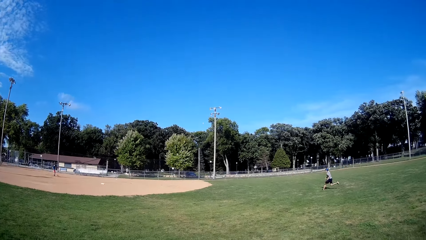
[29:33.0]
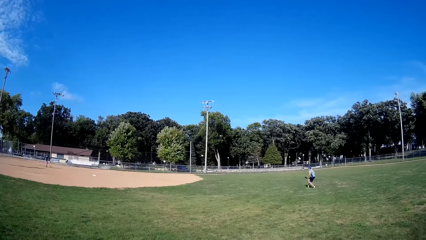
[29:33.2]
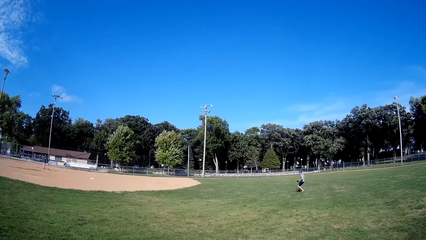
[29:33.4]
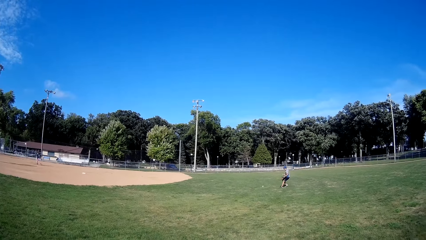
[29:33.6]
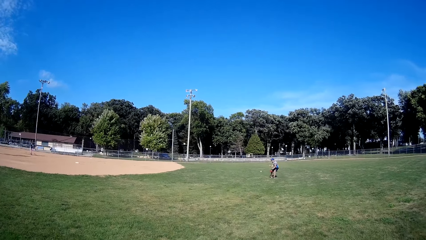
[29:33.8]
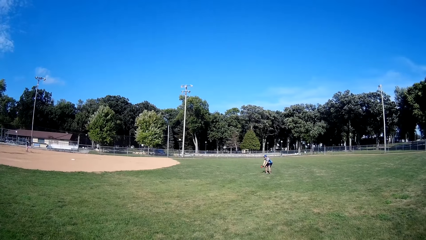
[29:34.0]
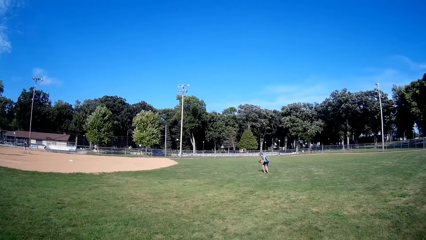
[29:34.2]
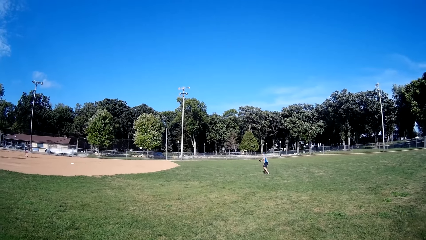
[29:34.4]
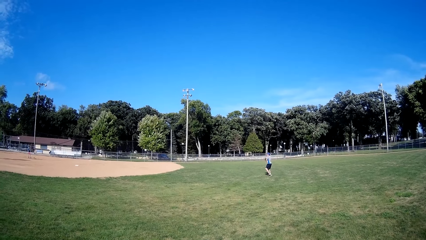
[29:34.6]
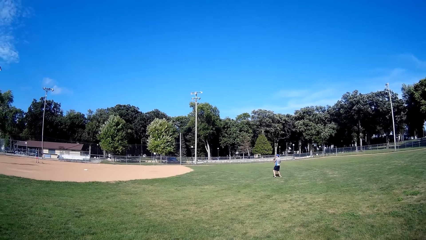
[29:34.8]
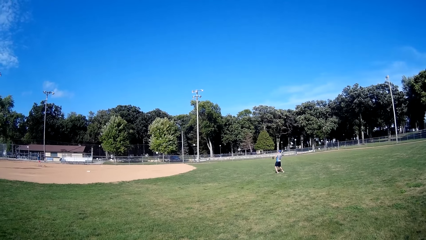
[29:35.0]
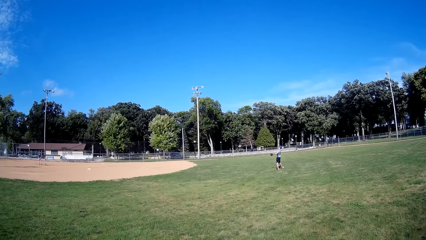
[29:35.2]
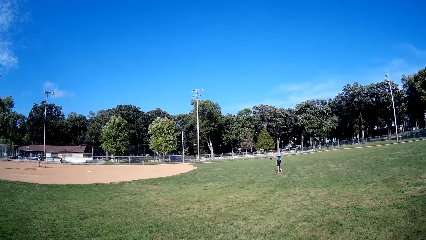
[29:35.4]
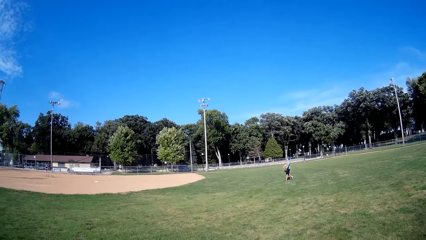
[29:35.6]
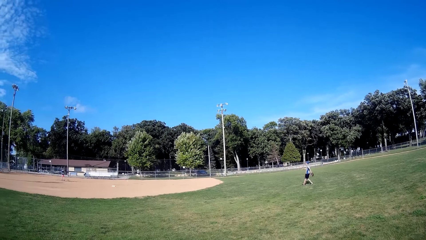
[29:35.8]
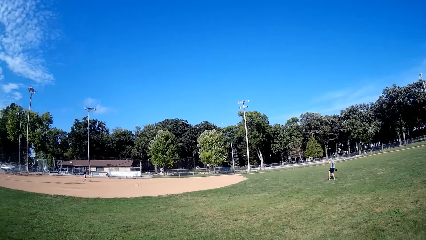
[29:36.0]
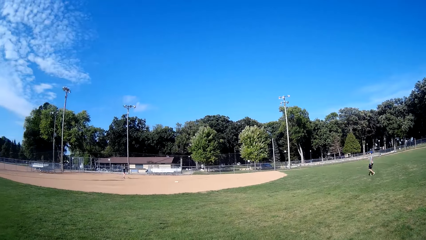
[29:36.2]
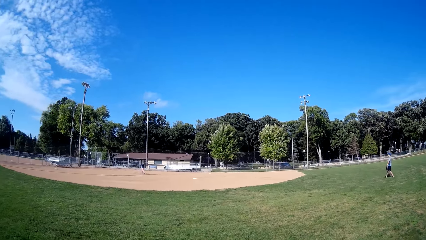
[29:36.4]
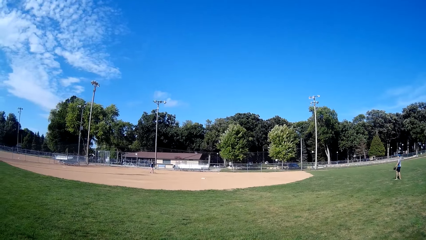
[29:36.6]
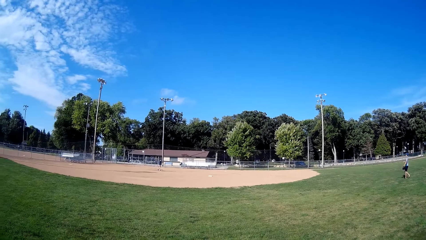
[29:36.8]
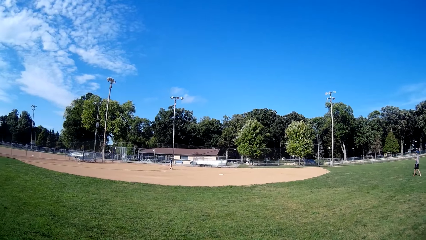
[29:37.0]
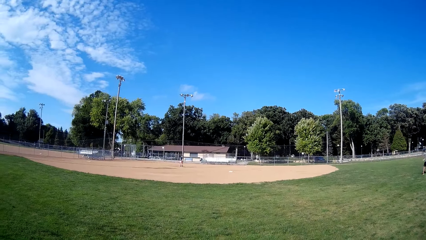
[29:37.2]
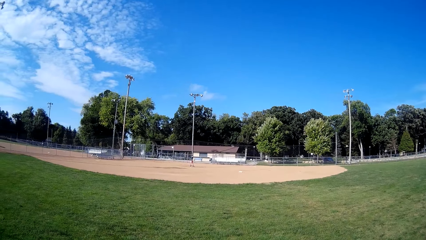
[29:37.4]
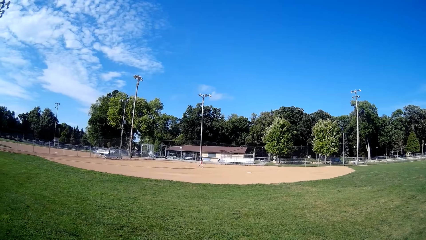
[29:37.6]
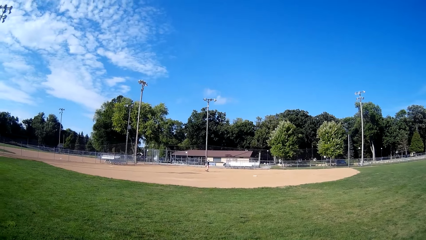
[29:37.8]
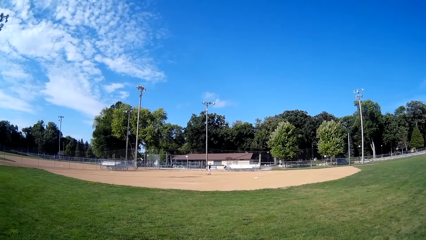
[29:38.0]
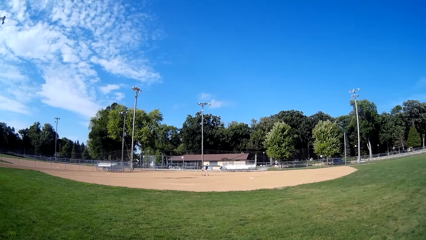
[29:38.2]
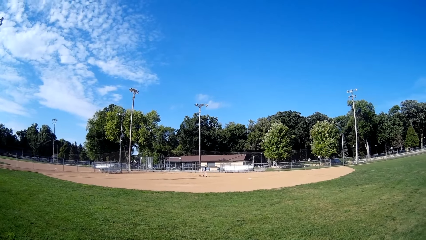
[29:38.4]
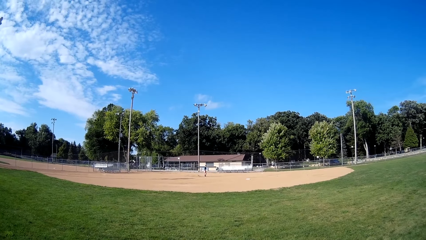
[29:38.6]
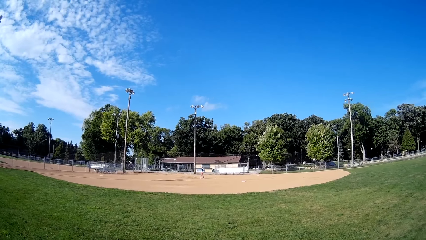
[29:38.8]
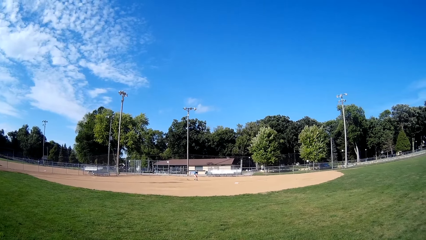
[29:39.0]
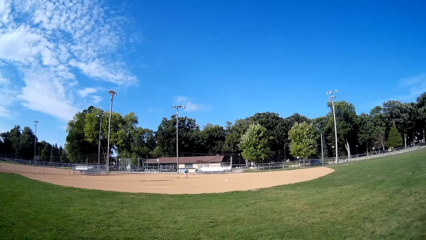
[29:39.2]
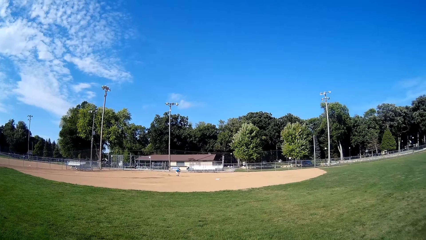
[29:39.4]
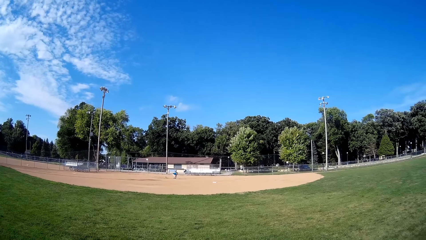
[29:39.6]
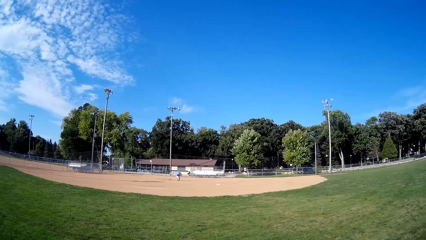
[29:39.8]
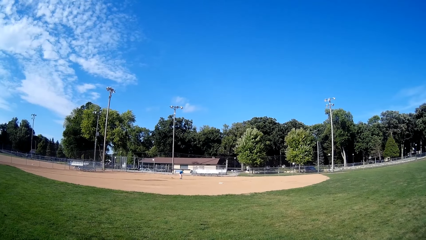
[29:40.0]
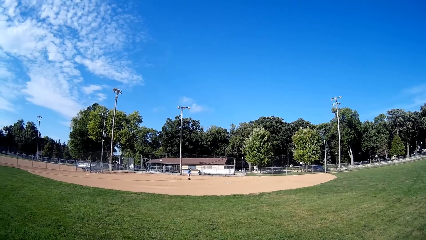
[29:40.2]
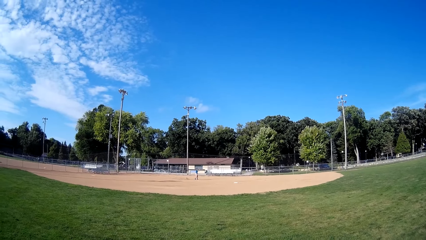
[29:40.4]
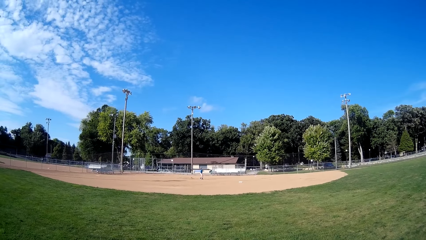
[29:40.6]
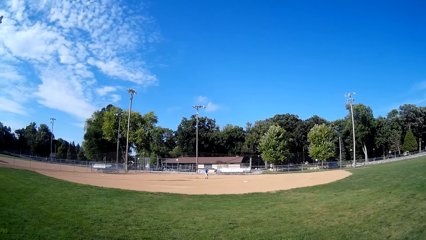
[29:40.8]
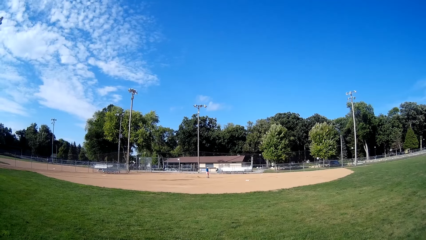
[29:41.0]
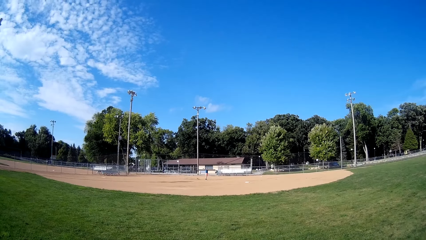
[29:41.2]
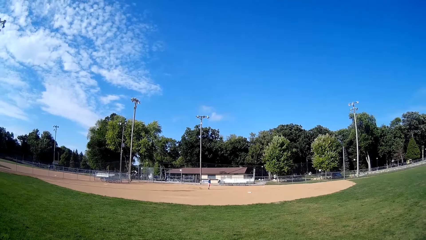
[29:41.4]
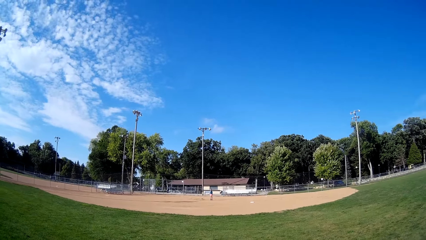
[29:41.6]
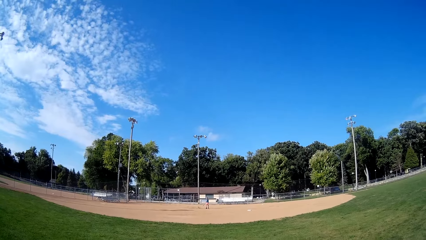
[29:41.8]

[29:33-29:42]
A man runs towards the ball, picks up the ball and throws the ball towards another man. The other man picks up the ball and throws the ball in the air.

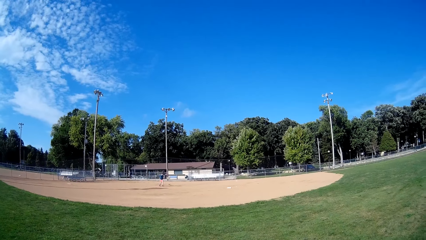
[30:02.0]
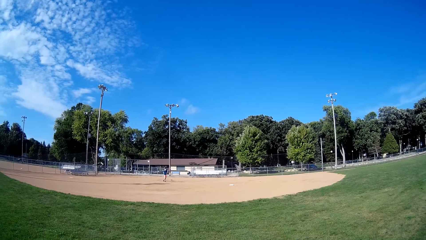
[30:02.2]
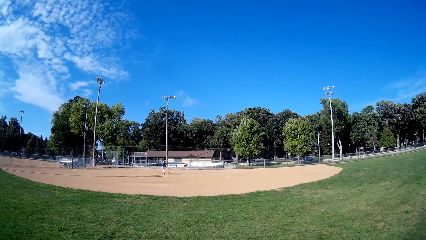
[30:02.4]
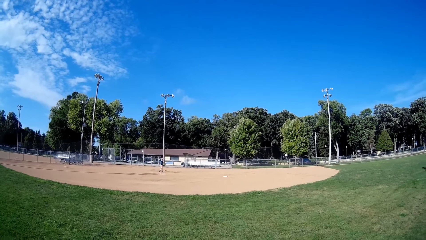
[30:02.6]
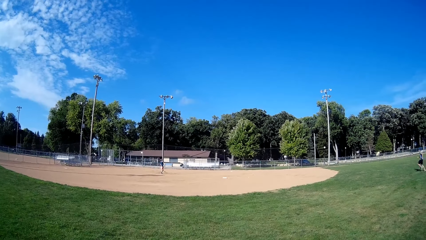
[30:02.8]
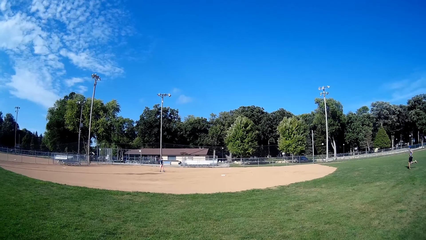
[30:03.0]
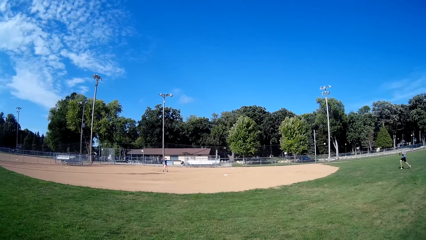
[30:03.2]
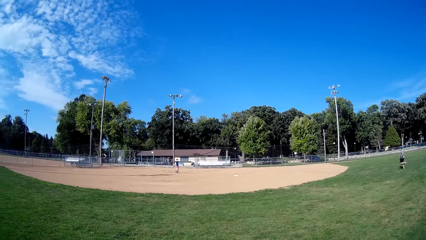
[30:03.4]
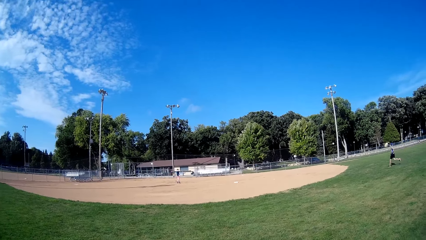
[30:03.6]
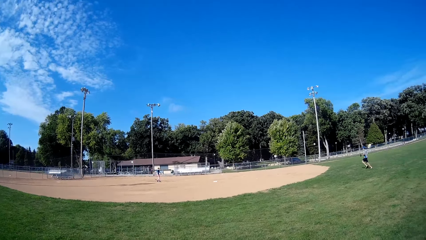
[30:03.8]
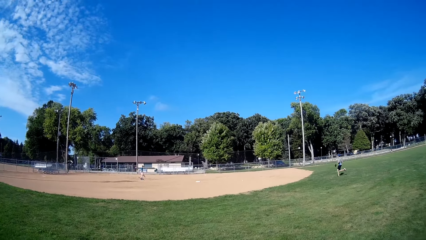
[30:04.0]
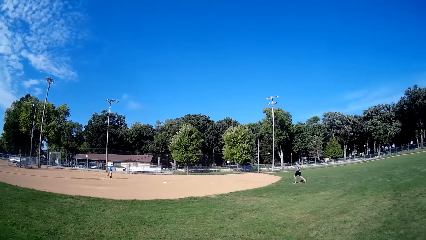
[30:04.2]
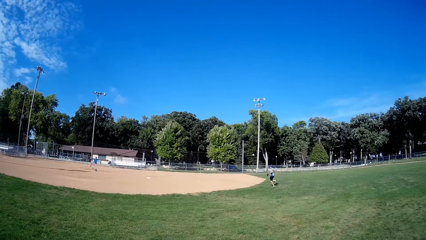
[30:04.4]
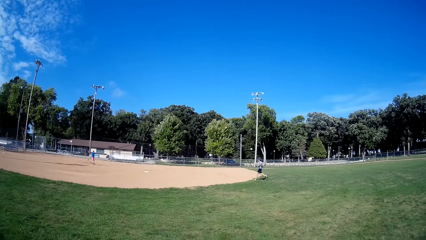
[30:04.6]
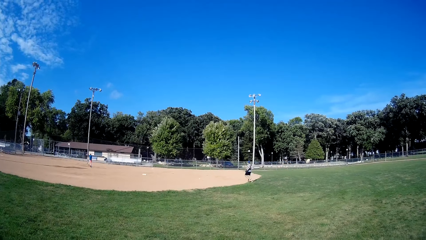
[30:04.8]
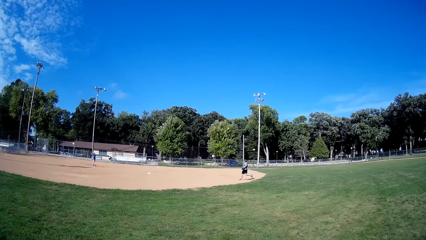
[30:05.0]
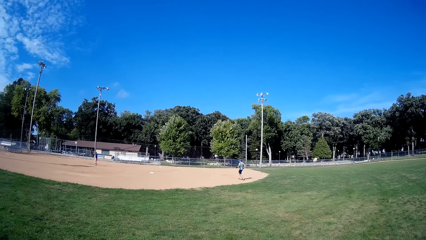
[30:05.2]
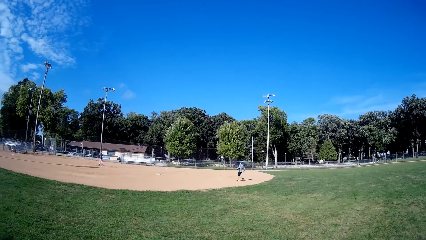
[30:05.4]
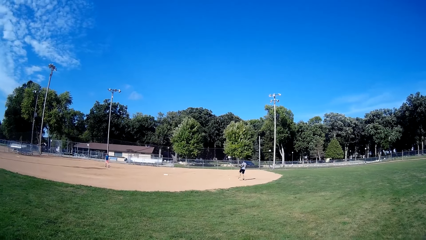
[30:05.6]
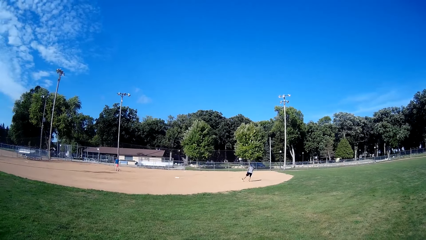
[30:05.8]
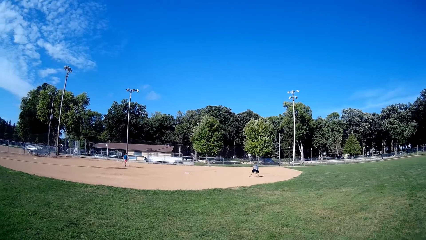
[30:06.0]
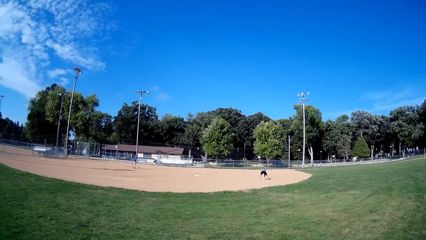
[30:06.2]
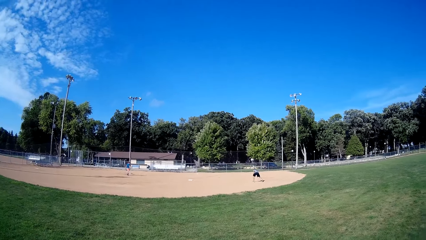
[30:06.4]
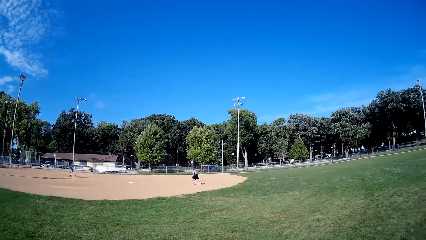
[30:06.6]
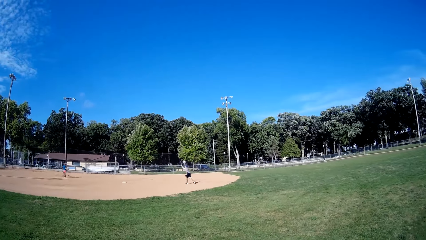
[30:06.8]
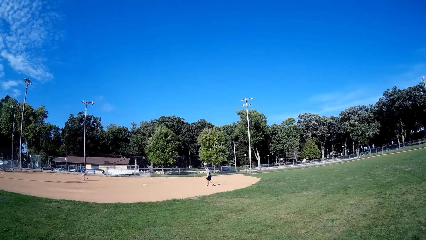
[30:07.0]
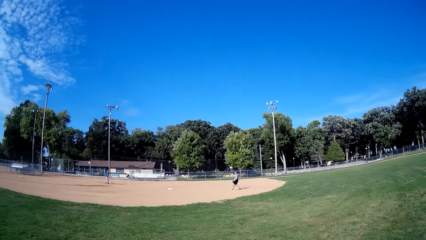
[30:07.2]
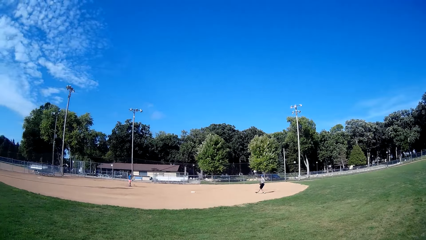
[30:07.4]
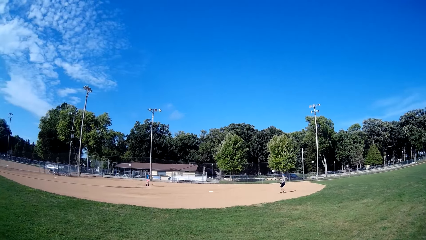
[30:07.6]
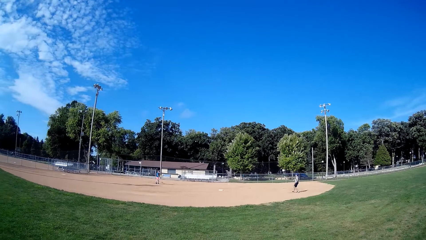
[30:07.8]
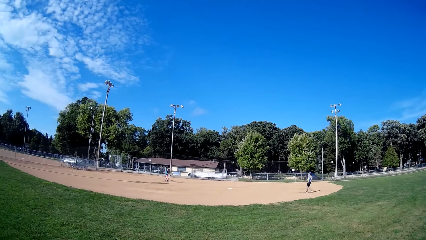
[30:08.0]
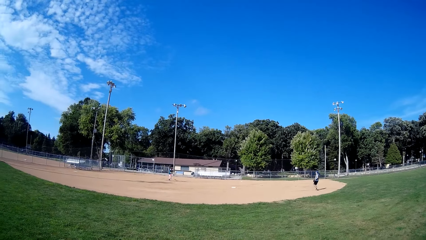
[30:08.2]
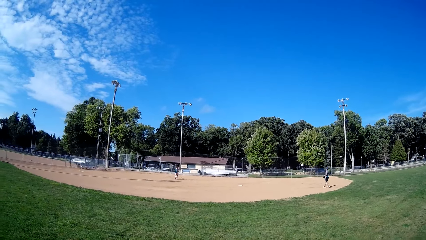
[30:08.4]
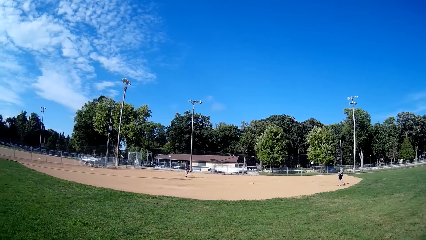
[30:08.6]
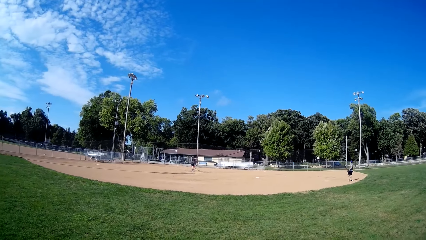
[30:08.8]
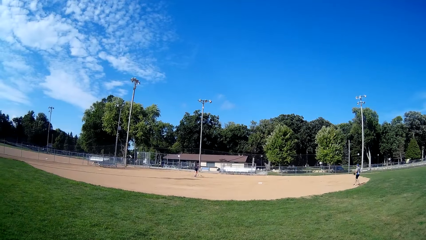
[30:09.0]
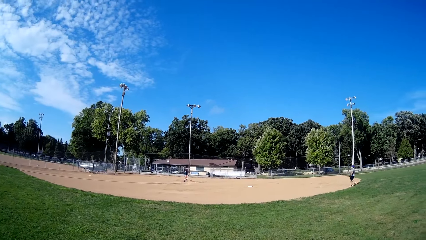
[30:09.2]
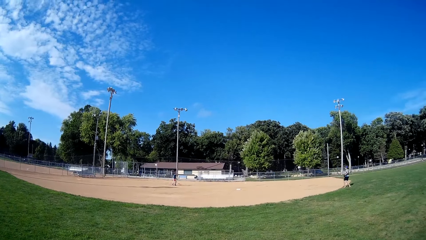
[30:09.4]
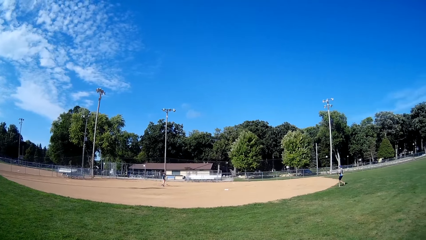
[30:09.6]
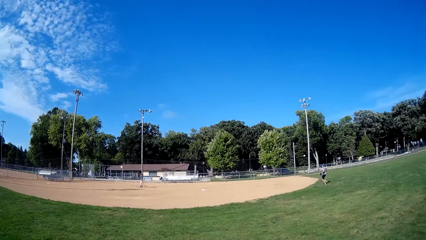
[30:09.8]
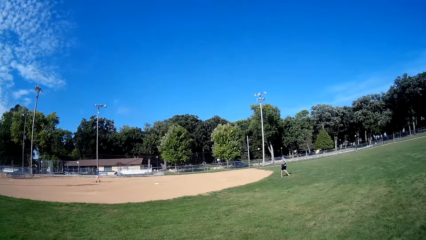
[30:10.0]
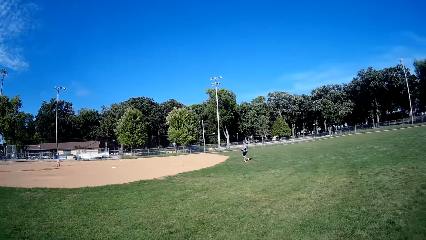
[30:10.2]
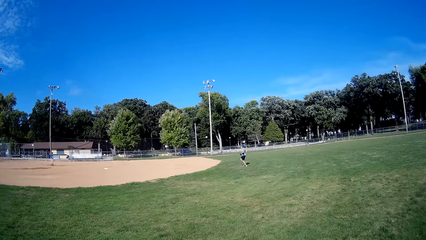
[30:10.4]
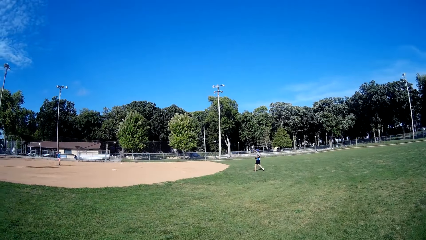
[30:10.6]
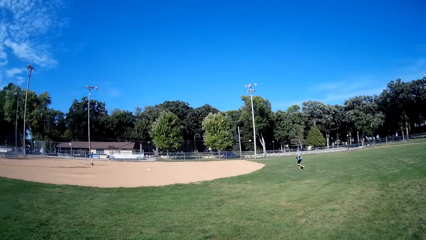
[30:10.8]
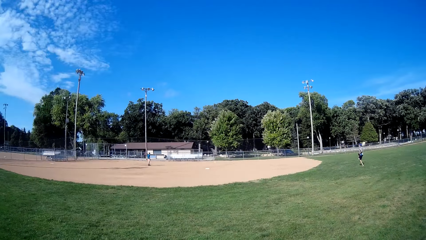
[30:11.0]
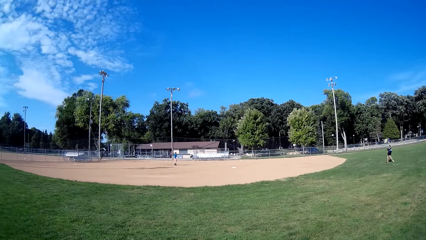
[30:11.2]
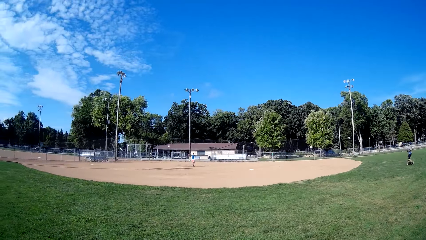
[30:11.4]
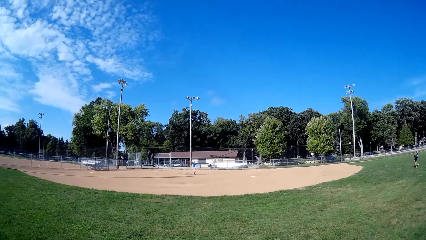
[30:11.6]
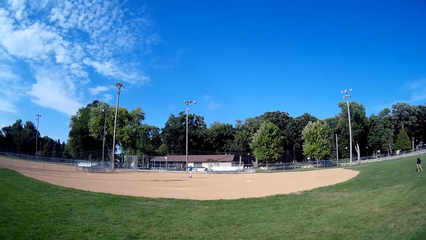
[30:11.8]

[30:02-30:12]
A man runs towards the field, picks up the ball and throws the baseball towards another man. The other man catches the baseball. The first man walks backwards on the field.
